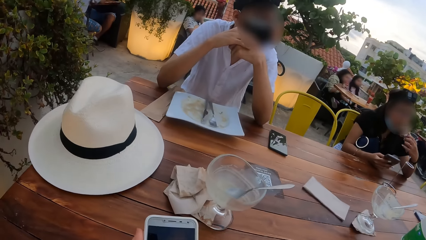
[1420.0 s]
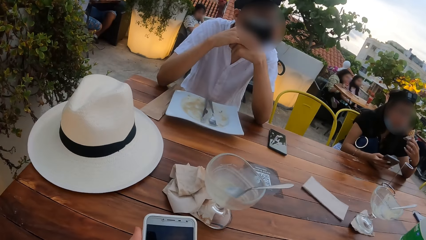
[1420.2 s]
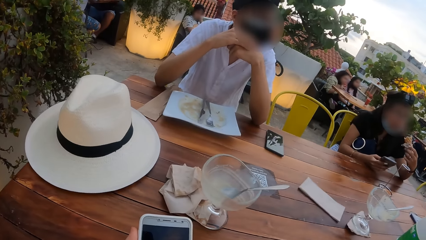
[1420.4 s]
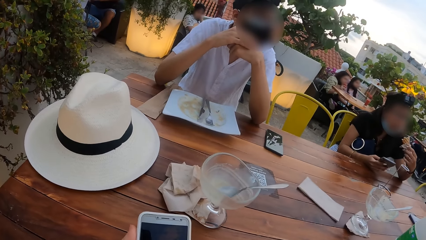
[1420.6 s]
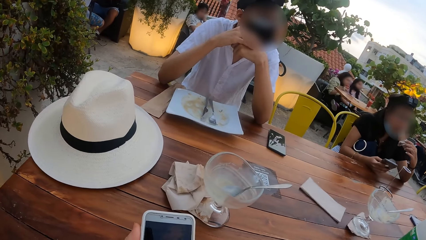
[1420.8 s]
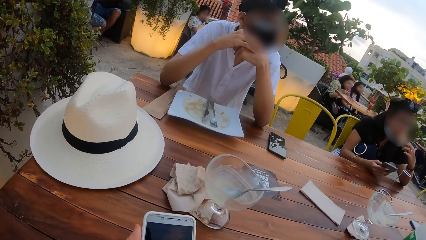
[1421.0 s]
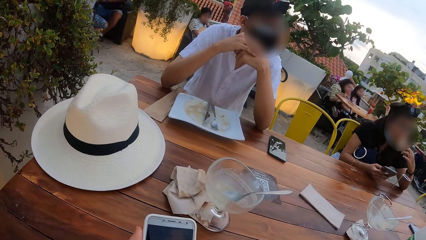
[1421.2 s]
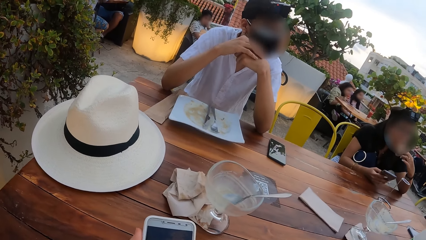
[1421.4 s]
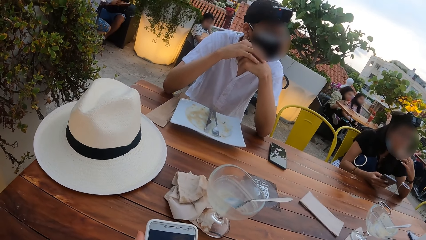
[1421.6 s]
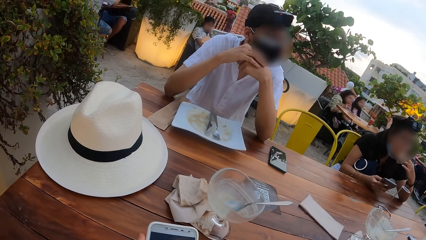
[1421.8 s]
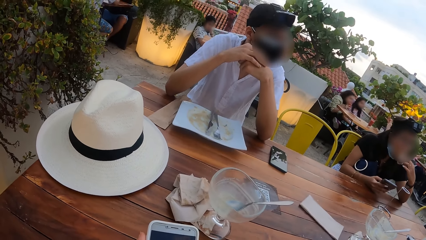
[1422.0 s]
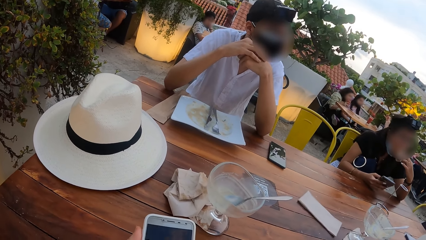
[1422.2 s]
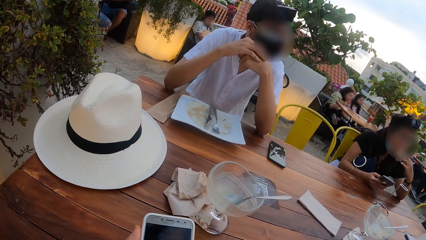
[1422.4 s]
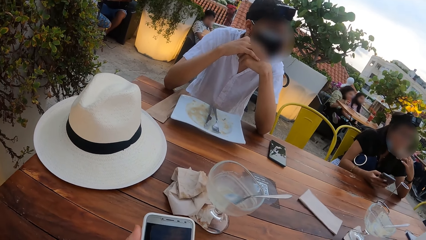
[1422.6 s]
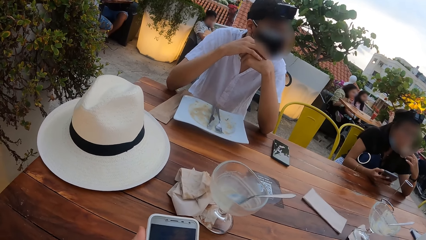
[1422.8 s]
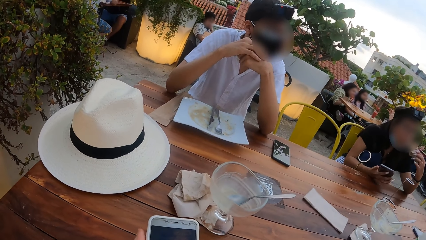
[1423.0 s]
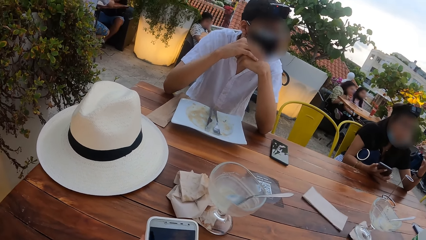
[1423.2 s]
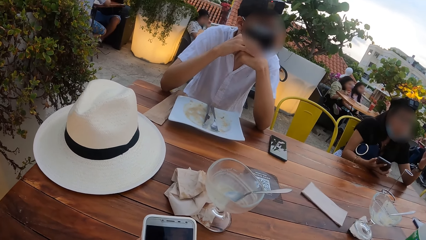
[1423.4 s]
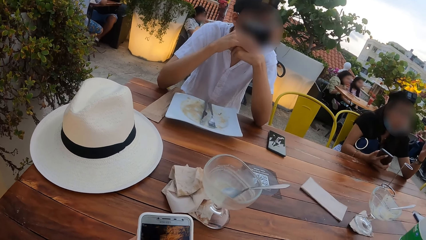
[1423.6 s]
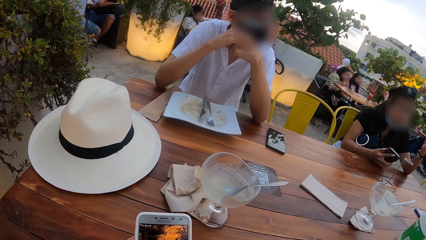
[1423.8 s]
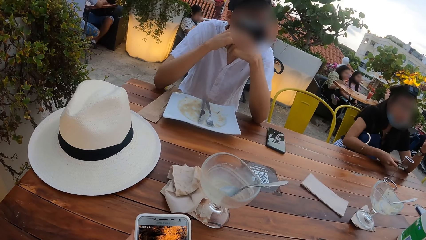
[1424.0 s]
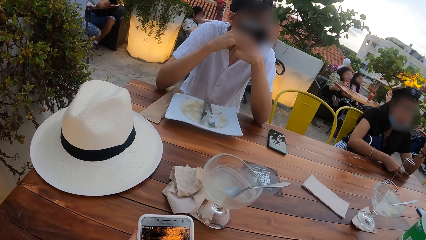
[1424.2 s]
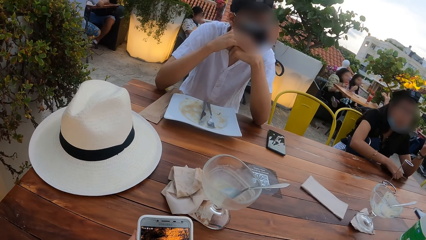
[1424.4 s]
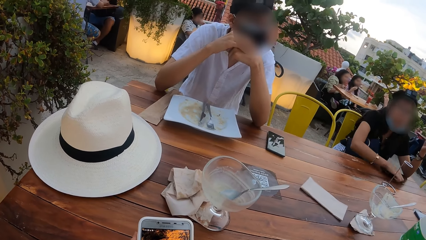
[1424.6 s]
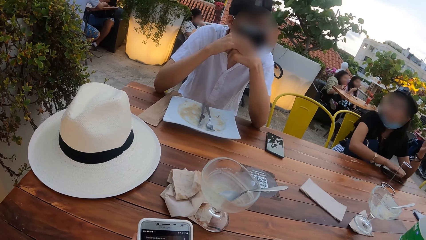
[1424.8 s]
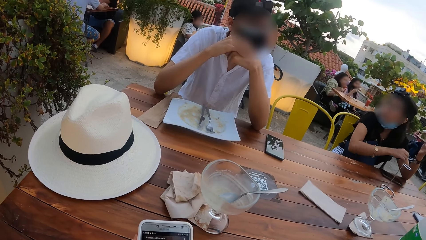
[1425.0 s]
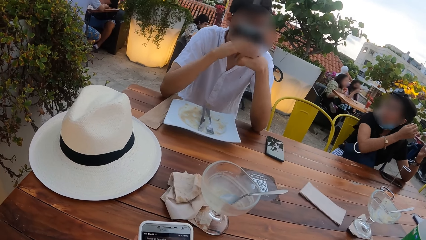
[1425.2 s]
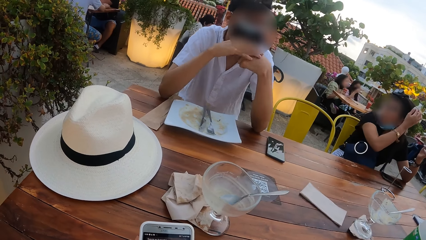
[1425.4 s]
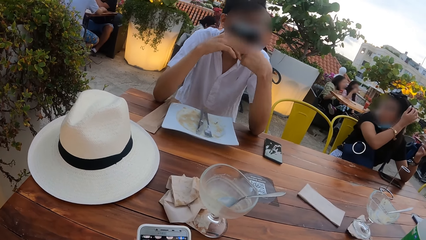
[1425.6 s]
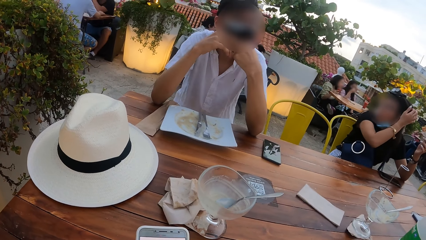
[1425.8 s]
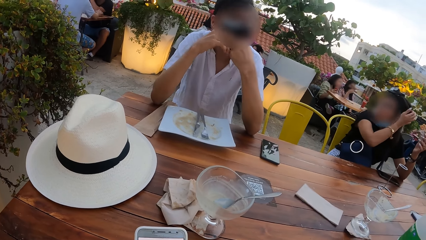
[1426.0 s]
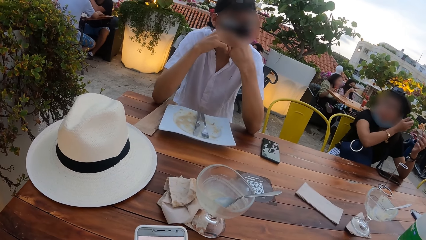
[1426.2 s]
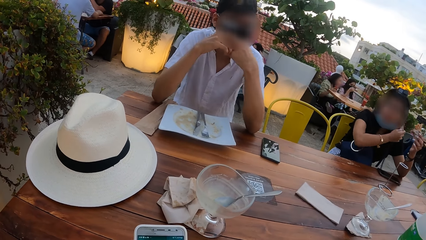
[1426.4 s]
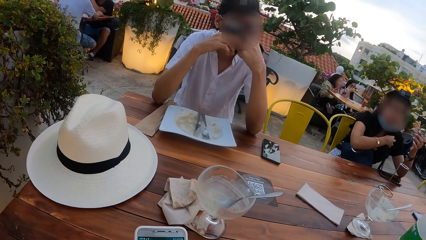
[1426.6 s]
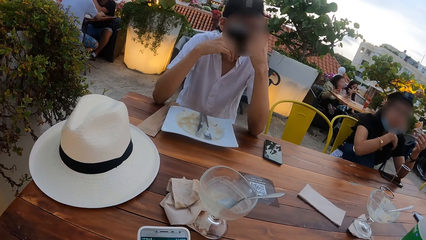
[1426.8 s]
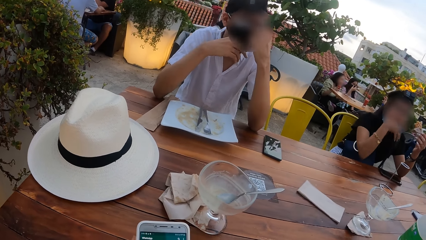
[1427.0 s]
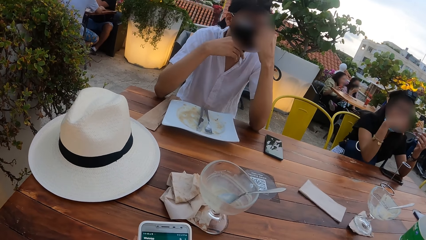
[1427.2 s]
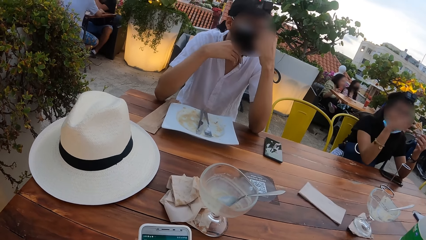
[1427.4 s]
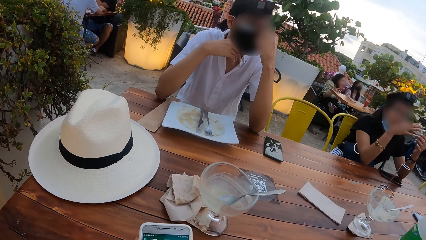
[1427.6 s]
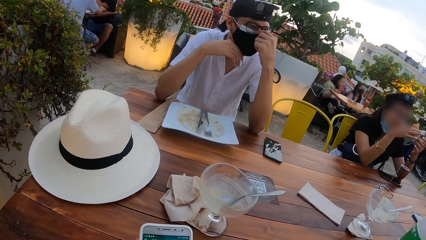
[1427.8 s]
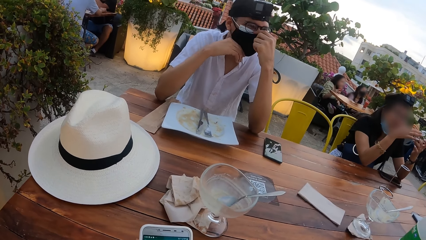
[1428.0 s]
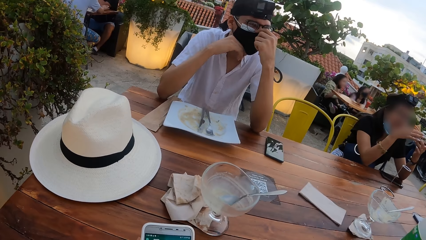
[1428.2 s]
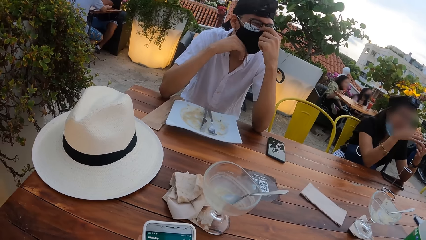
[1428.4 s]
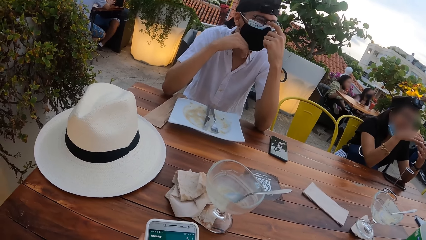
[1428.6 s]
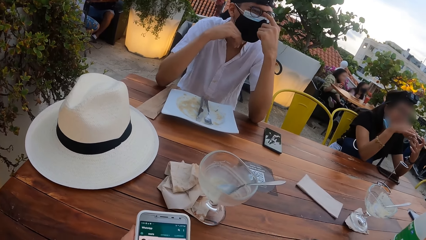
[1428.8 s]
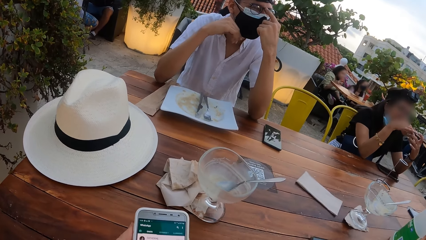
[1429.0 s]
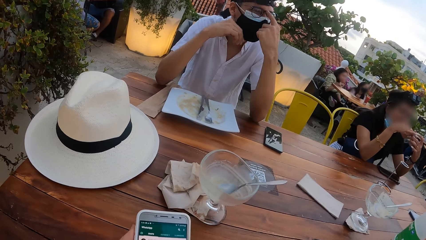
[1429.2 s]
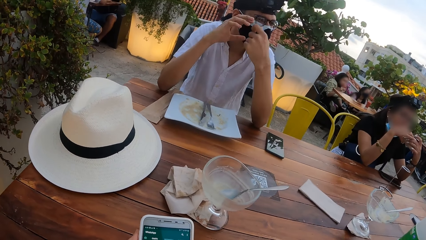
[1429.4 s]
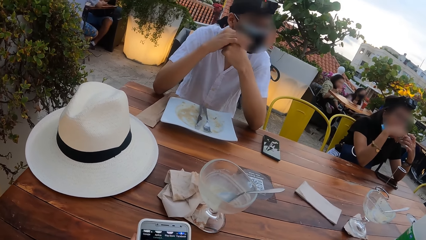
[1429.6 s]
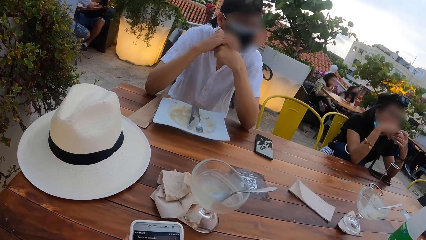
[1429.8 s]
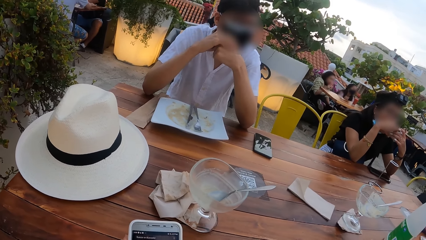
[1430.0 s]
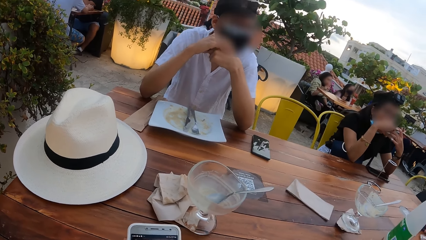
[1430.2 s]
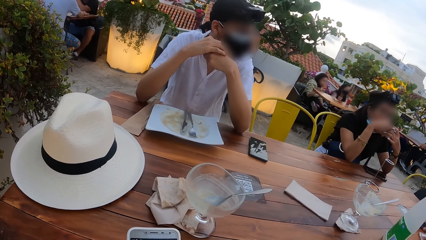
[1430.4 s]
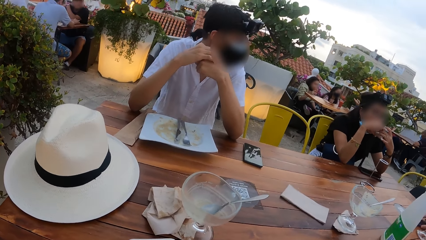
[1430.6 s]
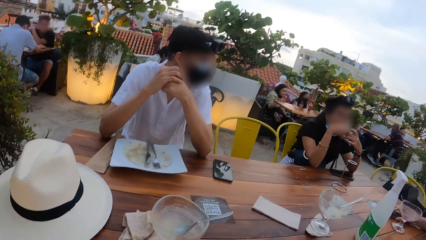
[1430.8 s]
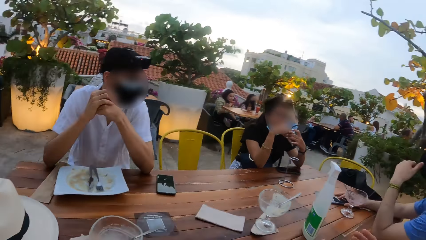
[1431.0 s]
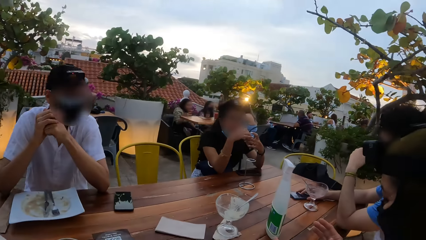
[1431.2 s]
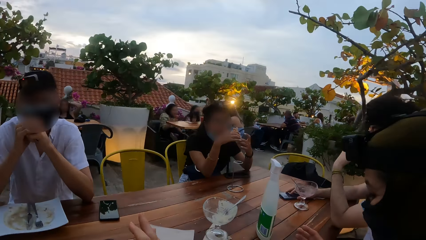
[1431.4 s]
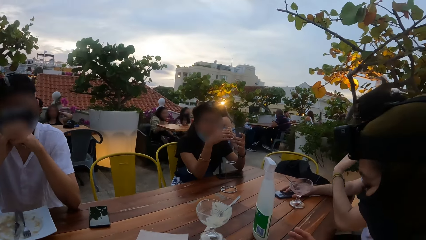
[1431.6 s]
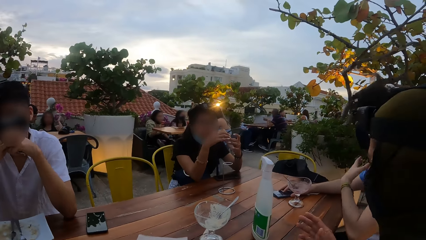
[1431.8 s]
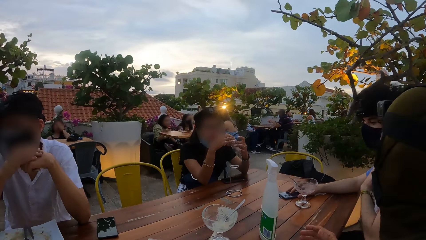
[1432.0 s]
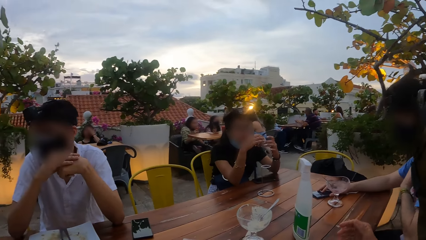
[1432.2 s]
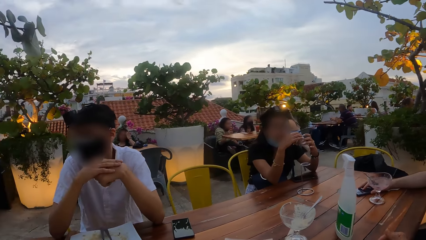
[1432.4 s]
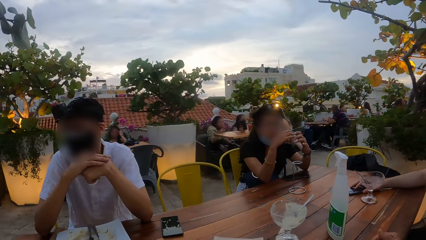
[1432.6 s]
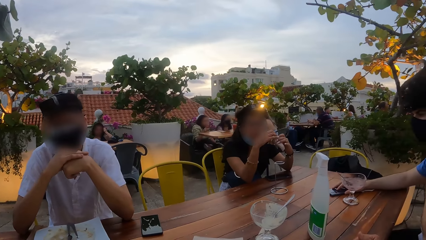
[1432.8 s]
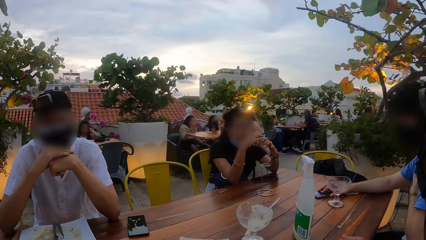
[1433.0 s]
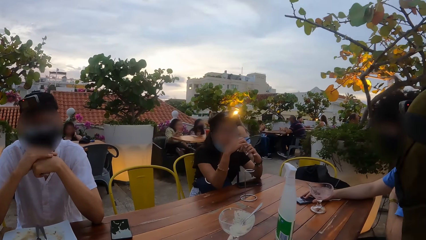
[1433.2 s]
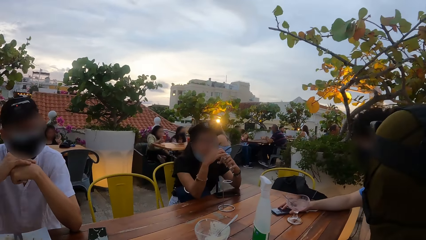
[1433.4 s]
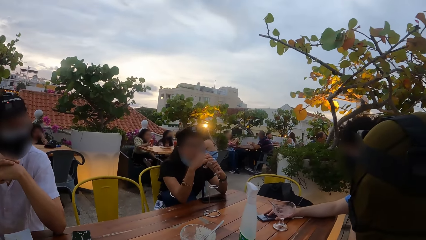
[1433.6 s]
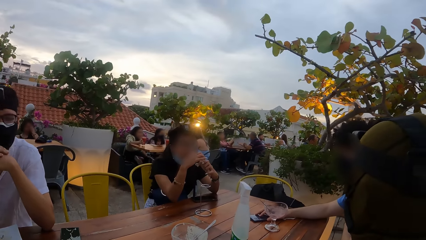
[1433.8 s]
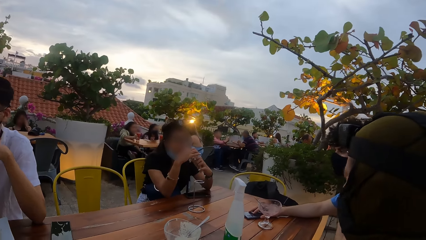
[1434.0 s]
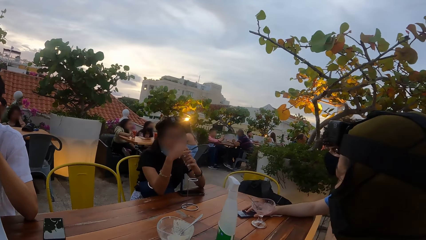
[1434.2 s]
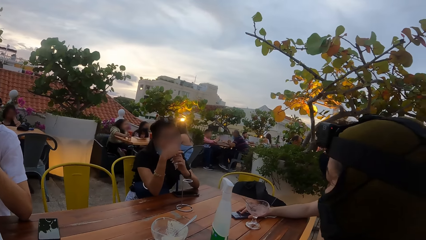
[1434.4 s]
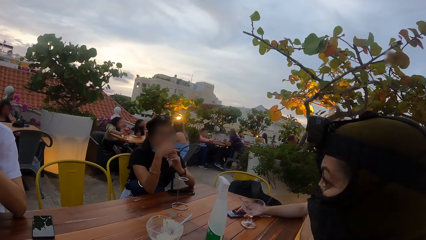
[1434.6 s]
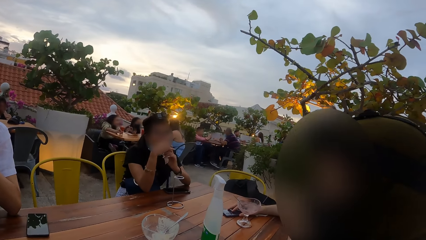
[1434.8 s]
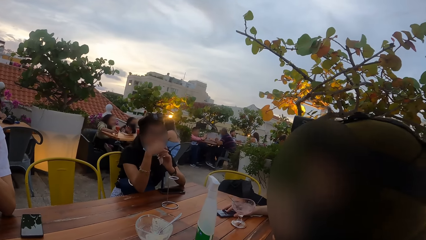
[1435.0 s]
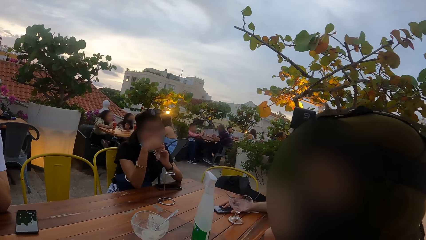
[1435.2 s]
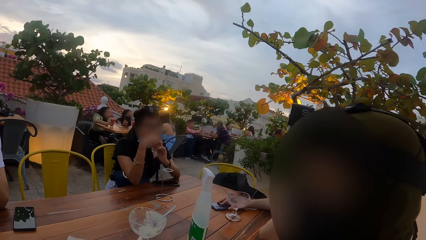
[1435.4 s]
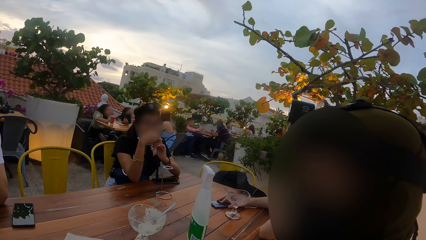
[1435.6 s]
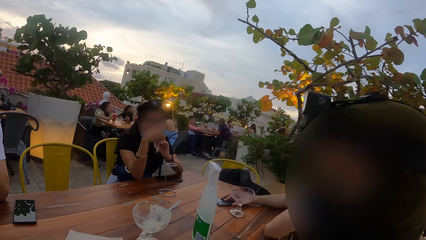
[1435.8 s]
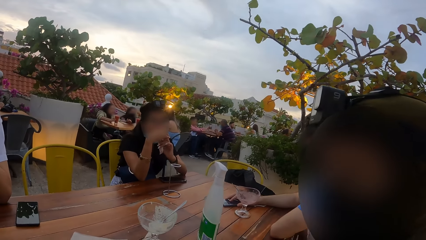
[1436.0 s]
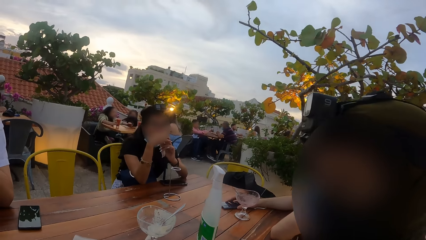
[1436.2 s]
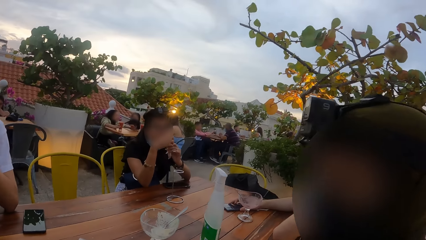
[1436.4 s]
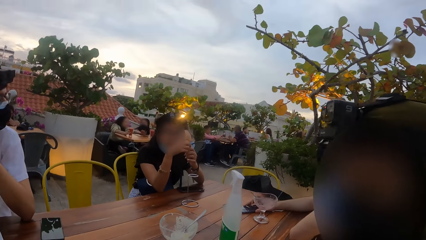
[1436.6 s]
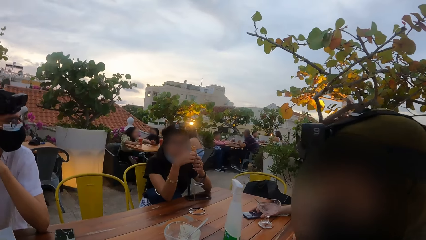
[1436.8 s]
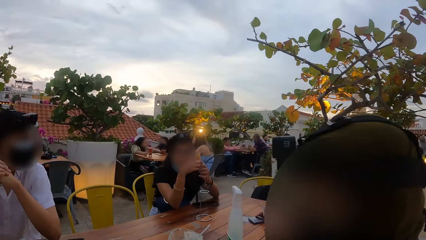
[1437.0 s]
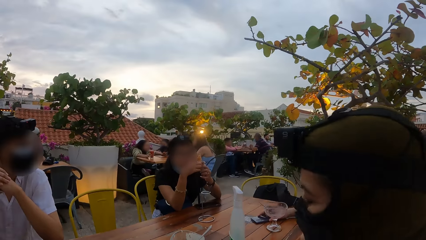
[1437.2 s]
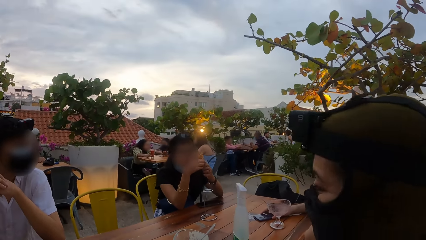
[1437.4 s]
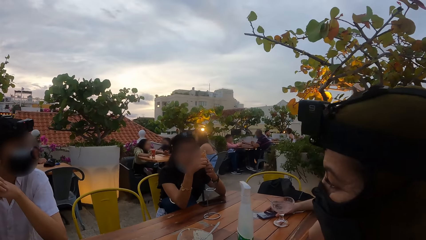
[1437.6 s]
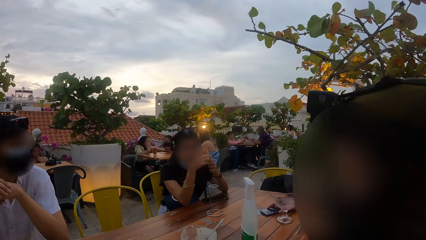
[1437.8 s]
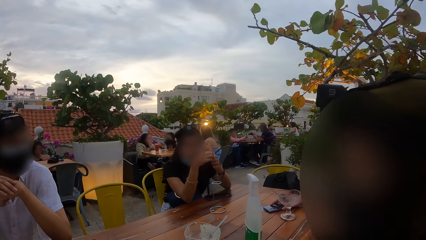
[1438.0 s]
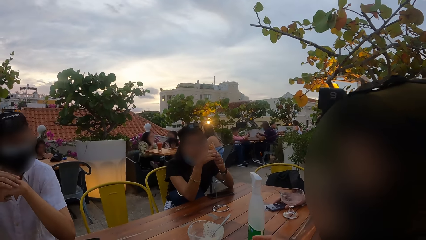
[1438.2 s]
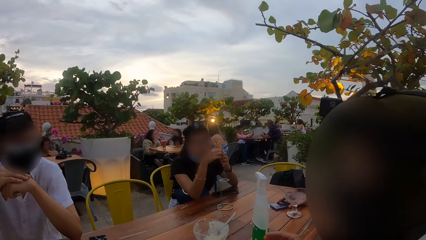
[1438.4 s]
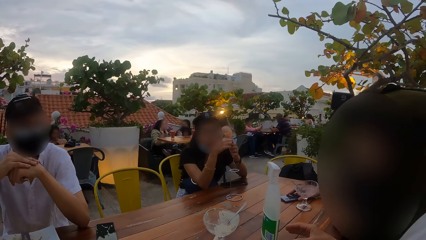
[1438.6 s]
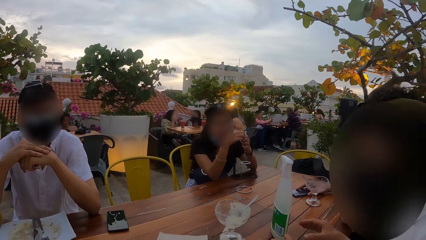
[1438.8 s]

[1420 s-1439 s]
The camera wearer holds a phone. They operate the phone. A woman drops the phone in her right hand on the table. The woman scratches her hair with her right hand. A man scratches his neck with his hands. The man adjusts the mask on his face with both hands. The woman holds the wafer in her left hand with her right hand. The woman eats the wafer in her hands. The camera wearer looks around.
